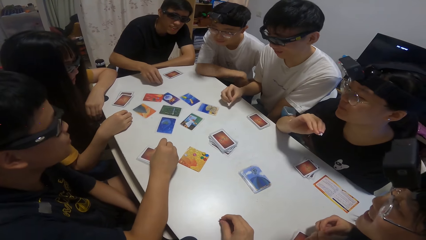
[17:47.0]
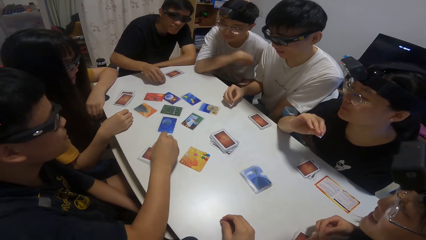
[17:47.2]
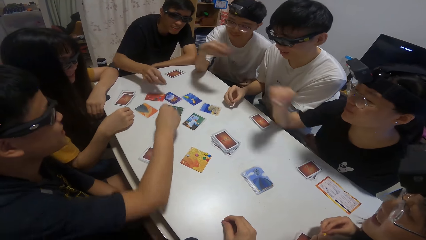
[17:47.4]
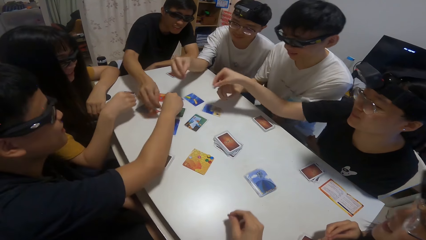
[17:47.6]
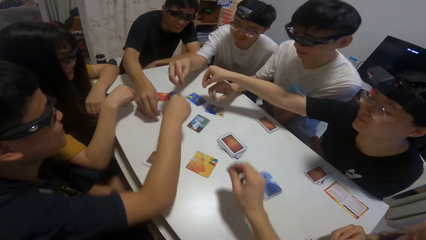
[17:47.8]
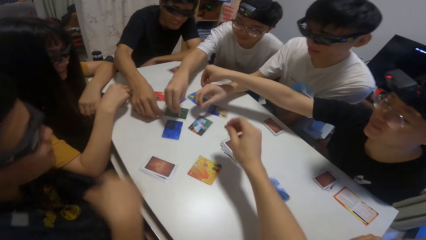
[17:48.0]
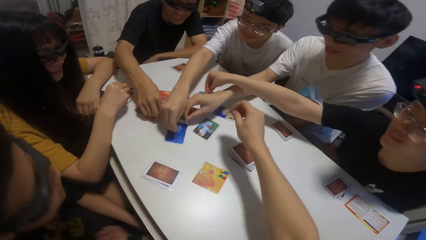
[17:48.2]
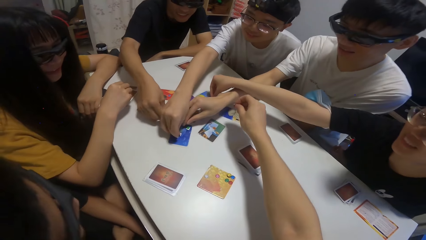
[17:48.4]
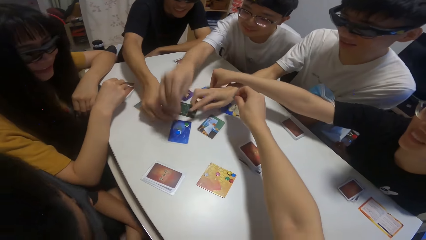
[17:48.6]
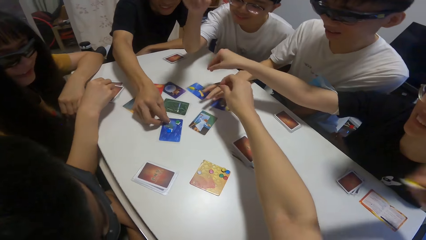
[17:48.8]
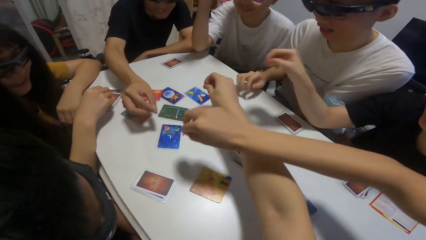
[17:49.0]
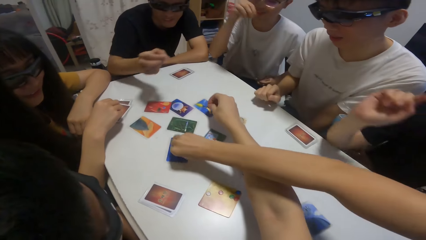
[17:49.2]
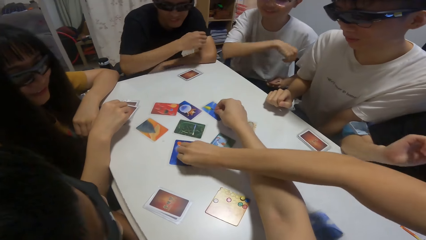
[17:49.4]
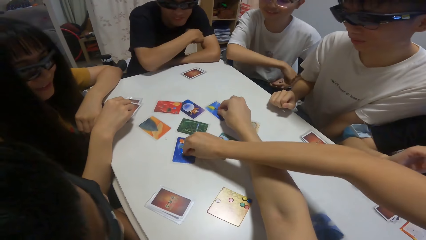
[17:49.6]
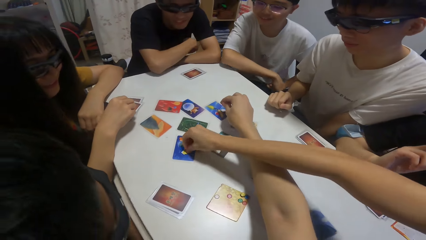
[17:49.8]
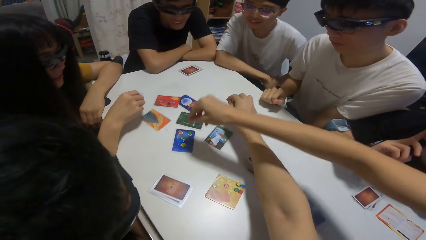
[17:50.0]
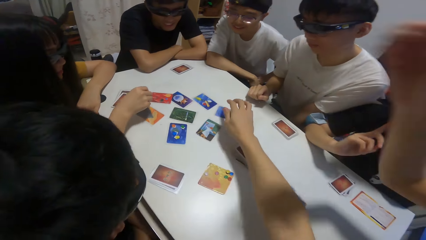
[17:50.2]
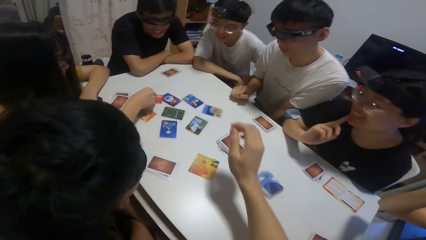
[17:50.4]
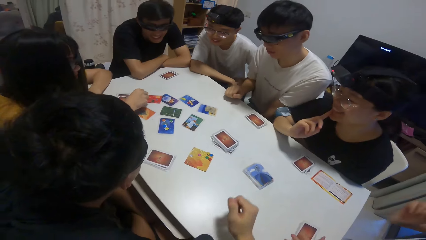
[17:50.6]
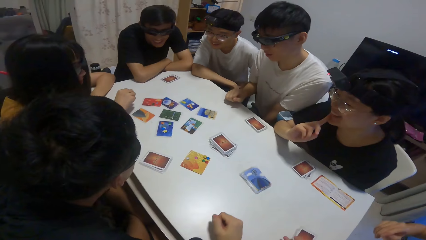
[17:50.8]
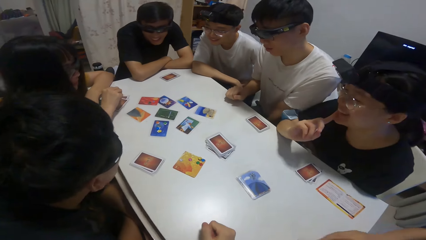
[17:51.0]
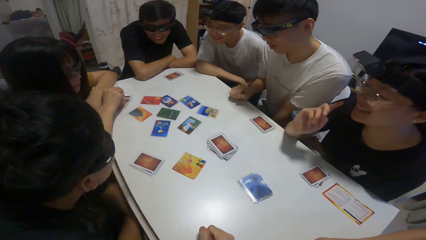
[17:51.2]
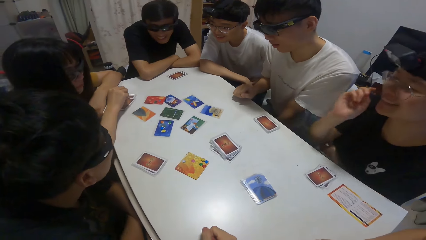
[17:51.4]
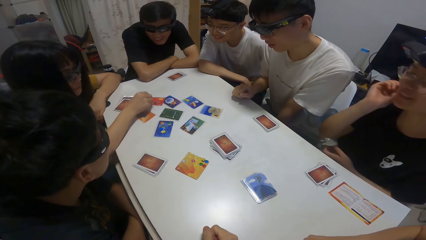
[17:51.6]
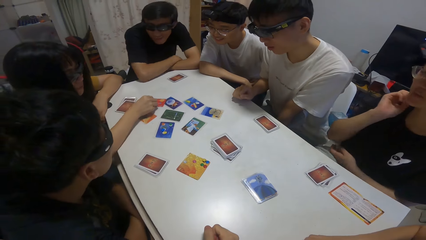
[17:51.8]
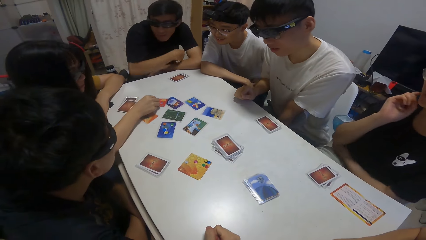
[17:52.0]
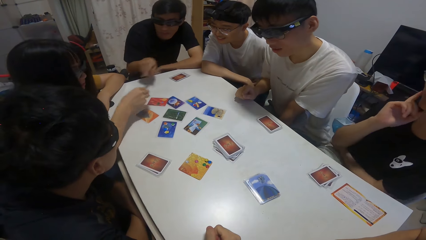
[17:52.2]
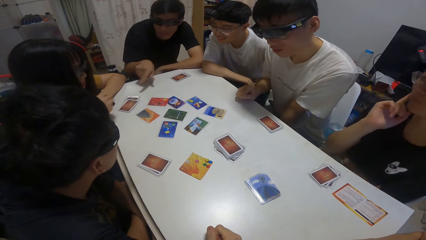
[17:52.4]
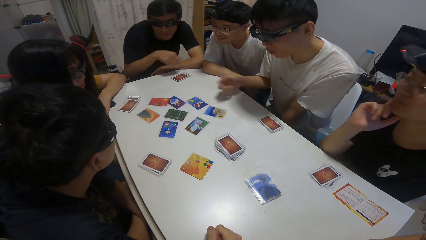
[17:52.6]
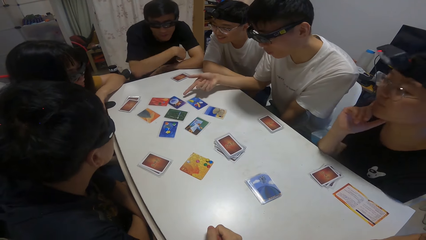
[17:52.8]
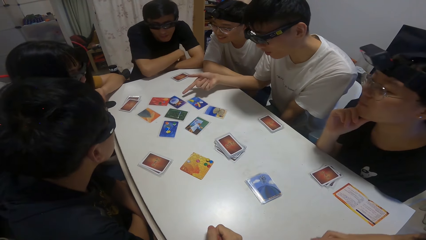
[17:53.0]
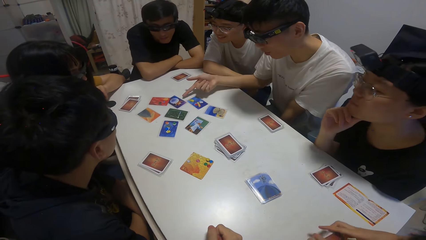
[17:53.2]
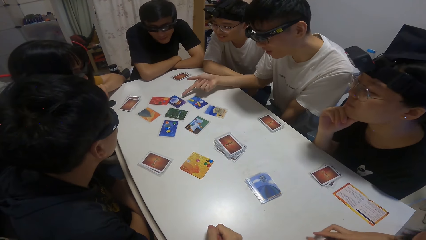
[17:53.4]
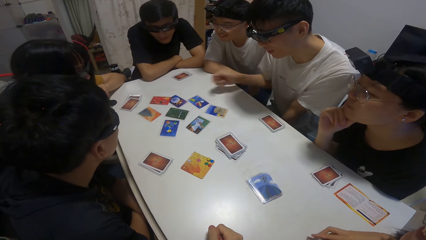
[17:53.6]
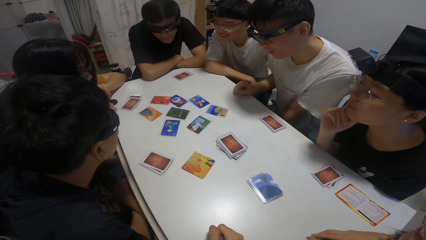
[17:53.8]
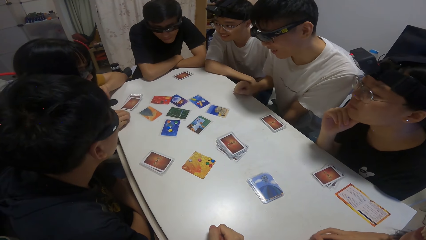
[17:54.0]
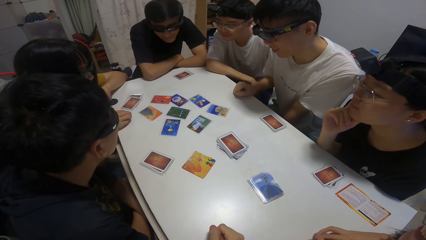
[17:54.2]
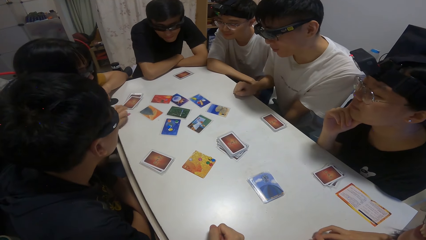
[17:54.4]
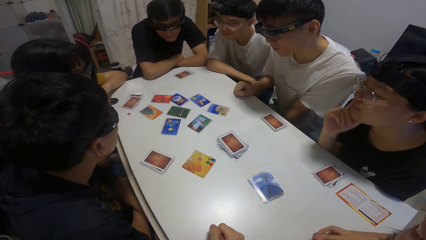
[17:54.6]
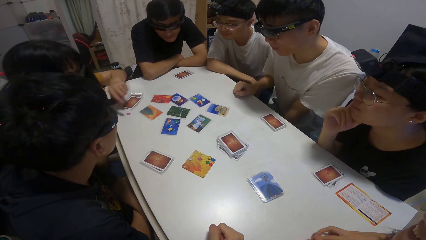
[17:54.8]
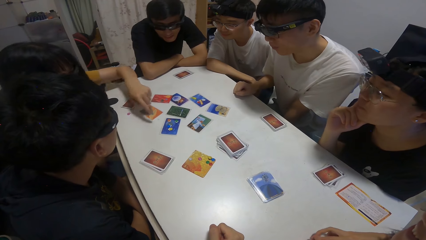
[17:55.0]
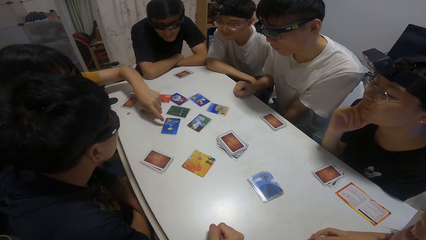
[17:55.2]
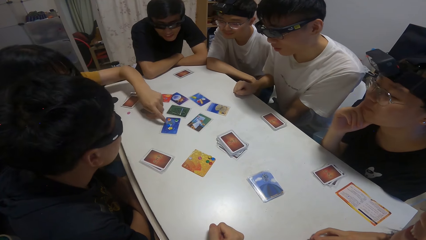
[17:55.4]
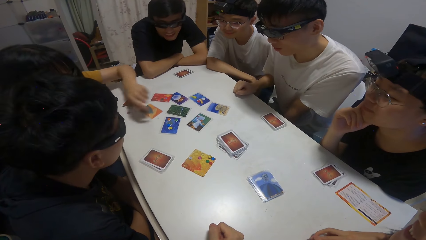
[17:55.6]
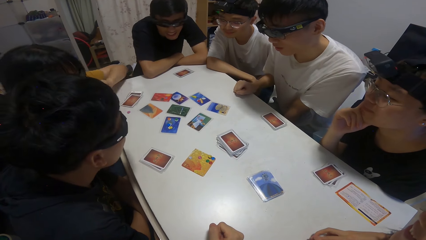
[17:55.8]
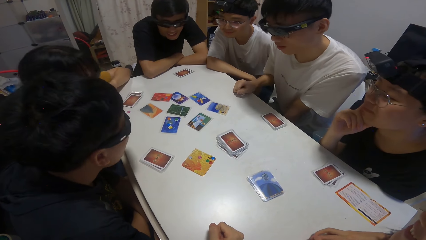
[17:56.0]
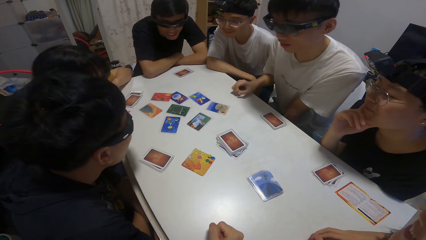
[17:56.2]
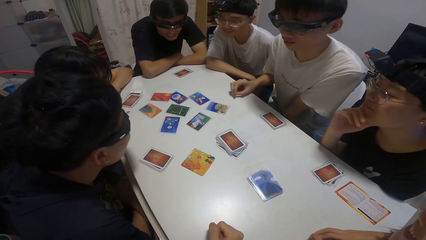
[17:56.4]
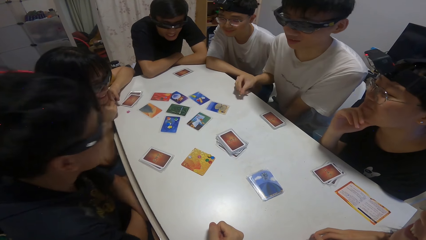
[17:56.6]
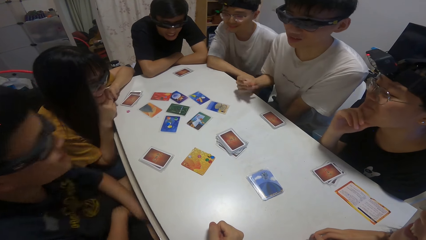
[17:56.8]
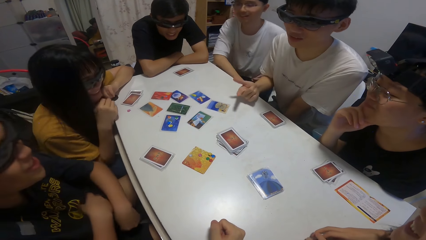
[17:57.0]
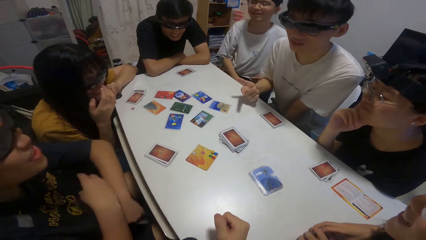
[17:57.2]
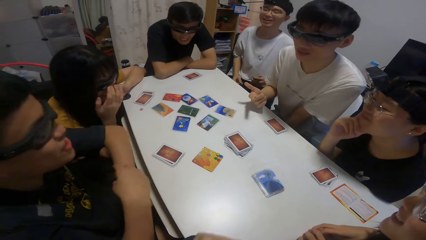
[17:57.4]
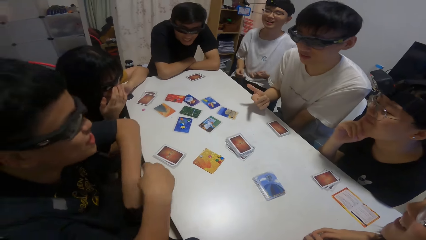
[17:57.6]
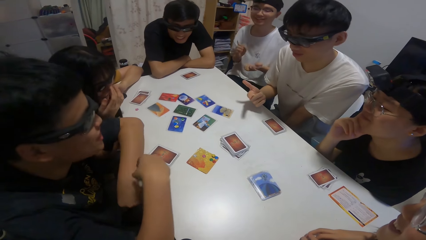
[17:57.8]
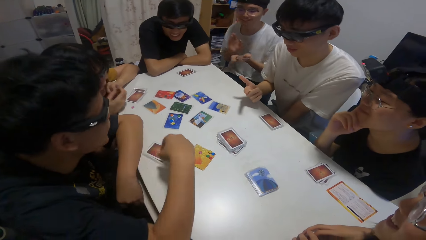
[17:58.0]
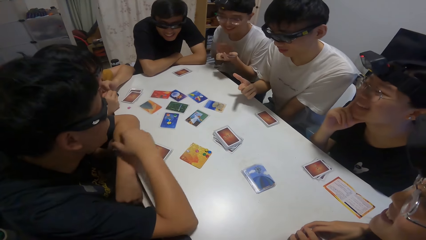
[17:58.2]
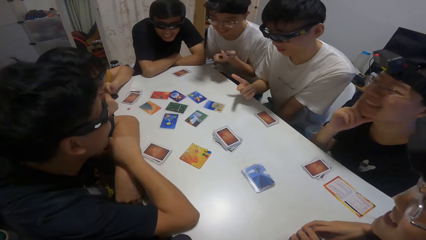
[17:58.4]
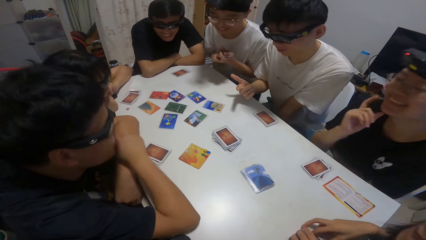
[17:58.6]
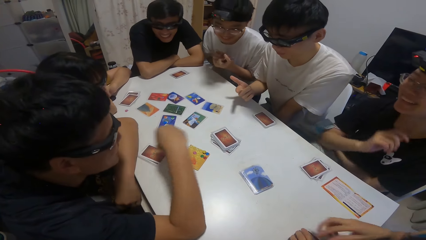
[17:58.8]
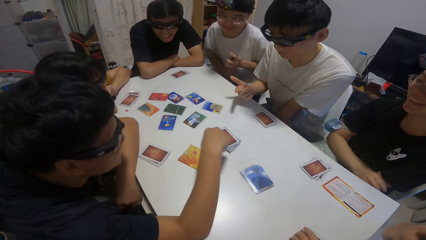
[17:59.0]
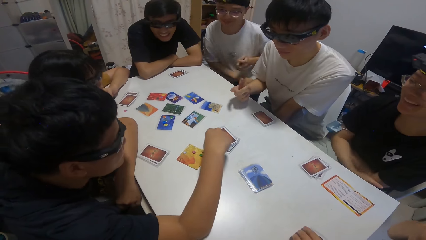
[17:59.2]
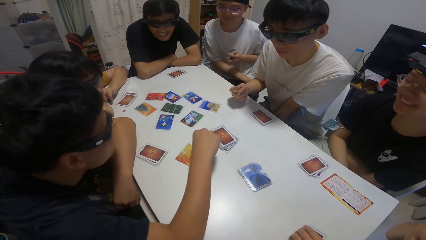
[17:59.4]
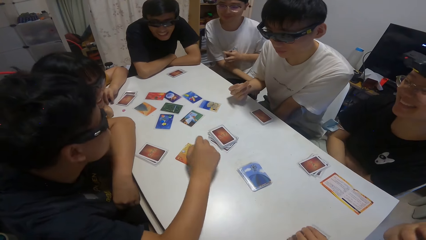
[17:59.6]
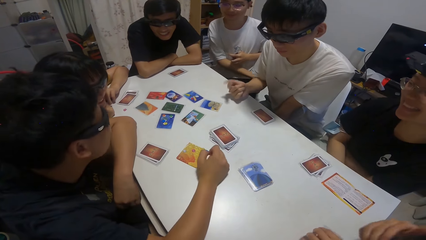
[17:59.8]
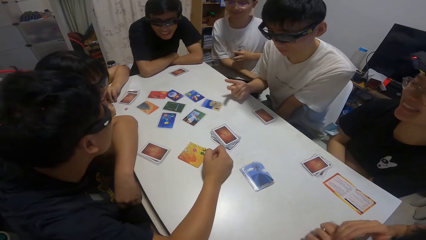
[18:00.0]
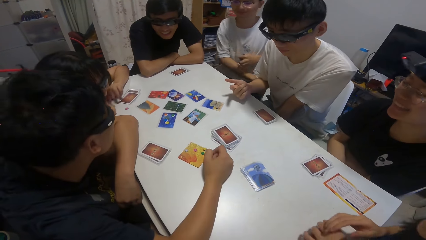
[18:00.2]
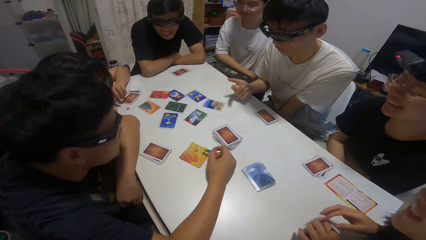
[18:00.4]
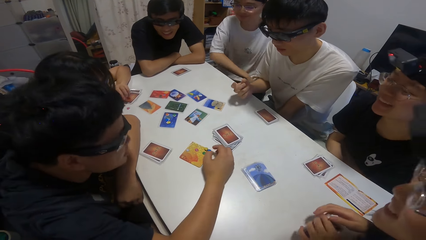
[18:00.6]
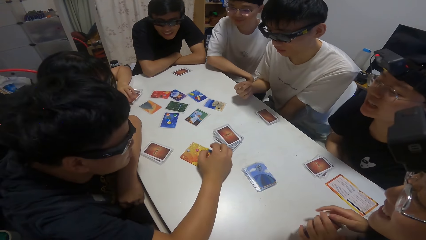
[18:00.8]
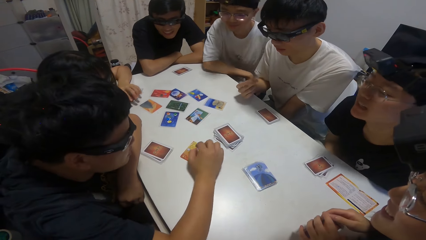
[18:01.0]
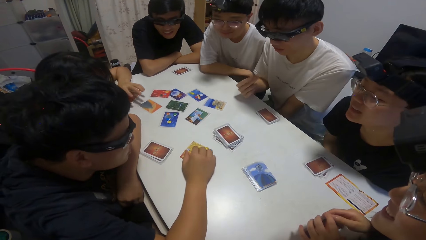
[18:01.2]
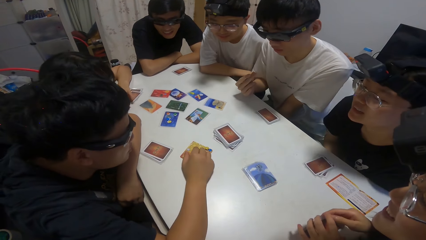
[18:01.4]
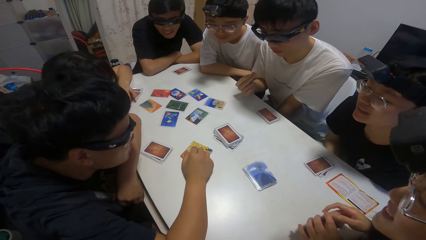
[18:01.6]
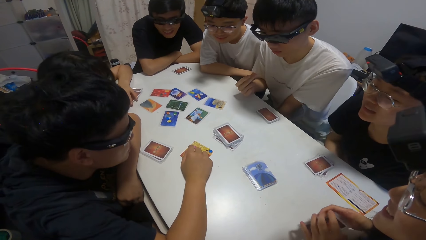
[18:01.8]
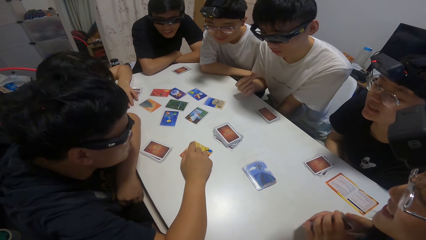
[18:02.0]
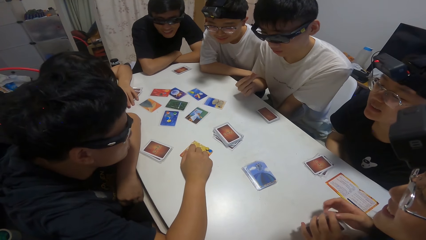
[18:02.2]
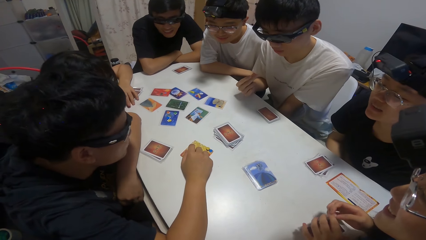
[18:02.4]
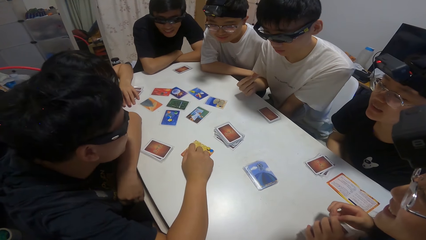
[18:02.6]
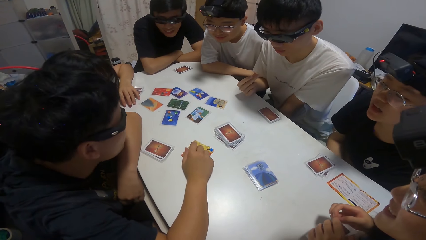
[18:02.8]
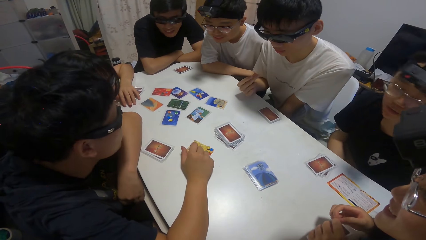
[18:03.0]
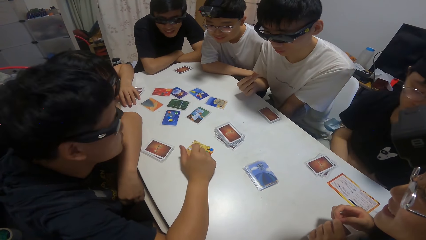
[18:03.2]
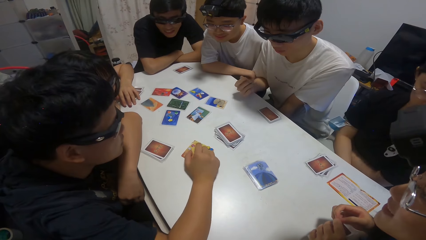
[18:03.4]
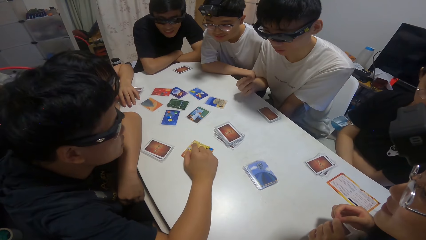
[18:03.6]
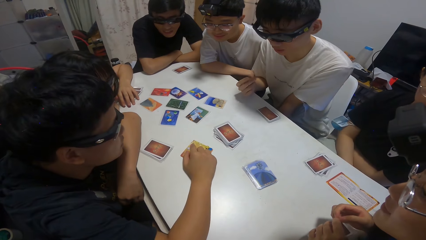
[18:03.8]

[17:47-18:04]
A boy drops a paper on the card on the table. Another boy drops a paper on the card on the table. Another boy drops a paper on the card on the table. A girl drops a paper on the card on the table. The second boy drops a paper on the card on the table again. A person points on the cards on the table. Another person moves cards on the table.
